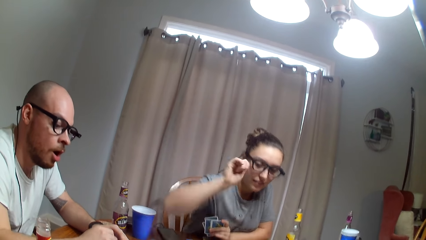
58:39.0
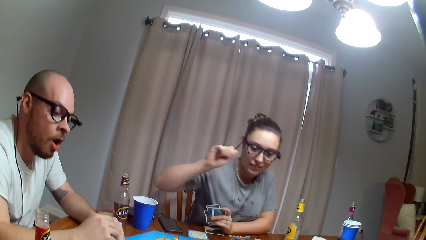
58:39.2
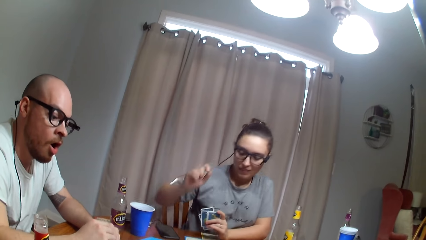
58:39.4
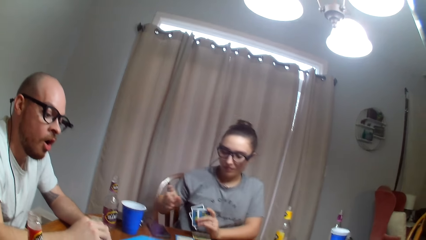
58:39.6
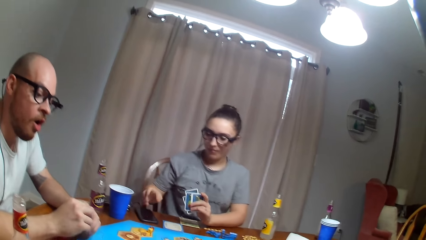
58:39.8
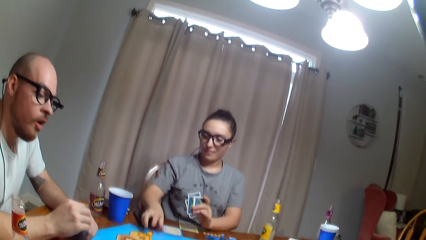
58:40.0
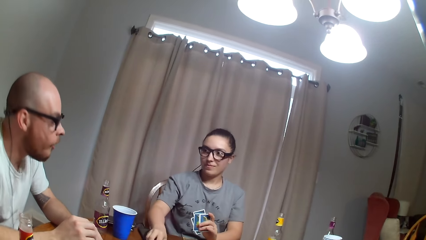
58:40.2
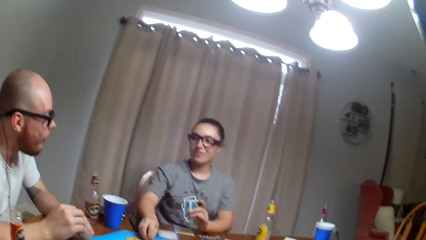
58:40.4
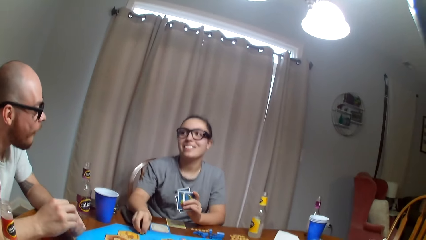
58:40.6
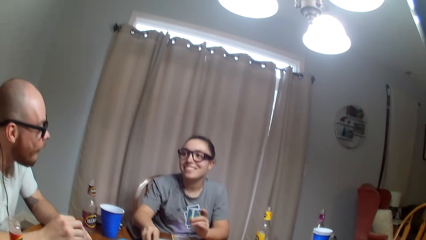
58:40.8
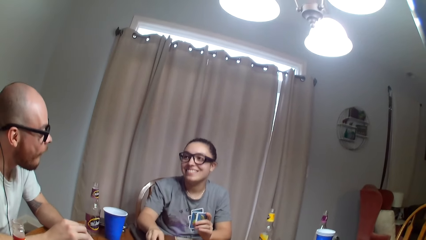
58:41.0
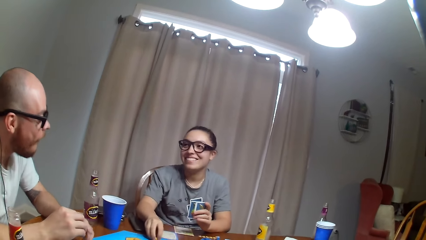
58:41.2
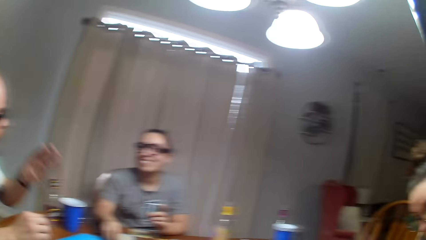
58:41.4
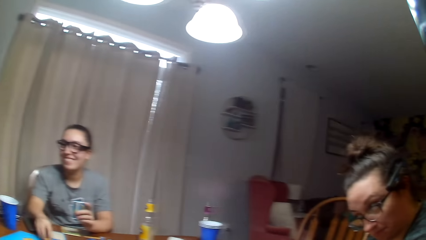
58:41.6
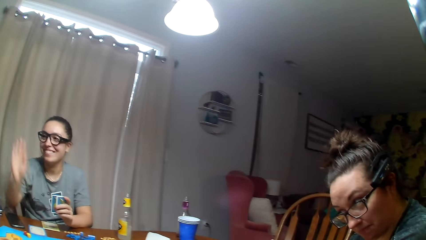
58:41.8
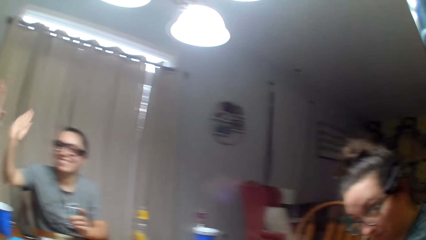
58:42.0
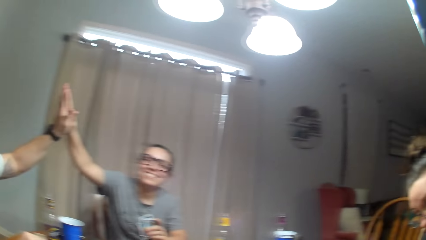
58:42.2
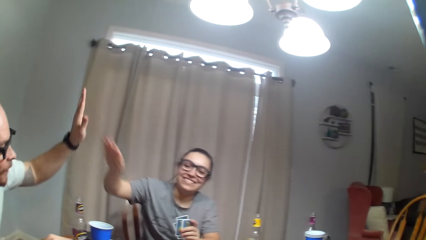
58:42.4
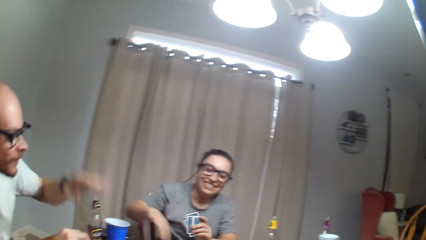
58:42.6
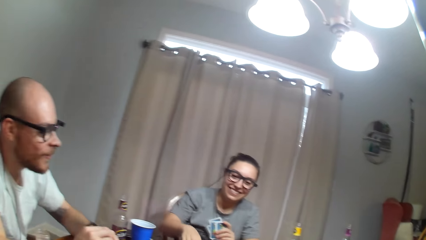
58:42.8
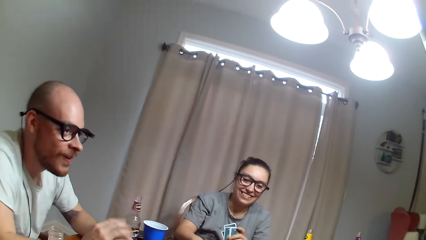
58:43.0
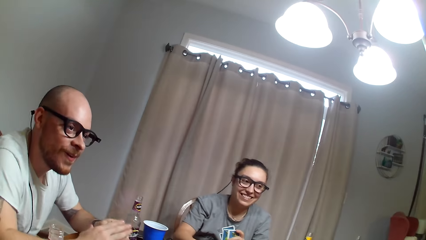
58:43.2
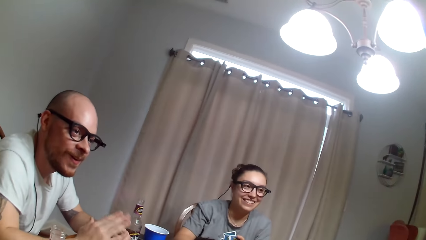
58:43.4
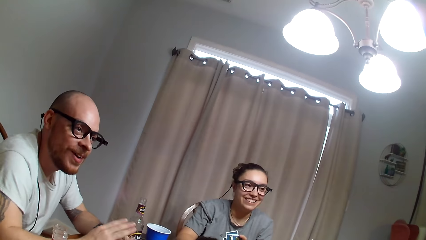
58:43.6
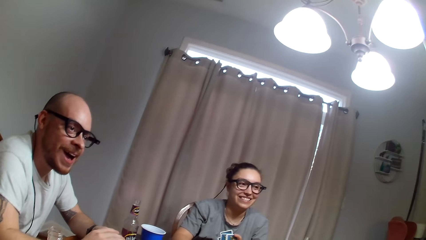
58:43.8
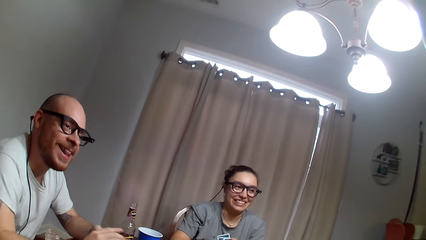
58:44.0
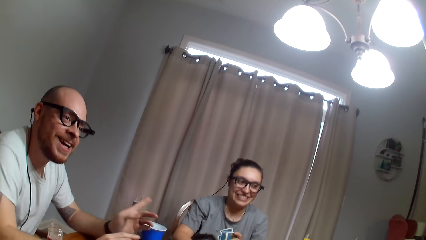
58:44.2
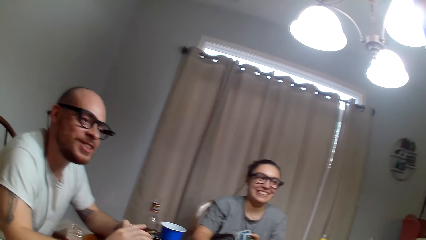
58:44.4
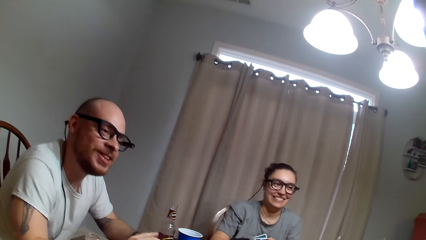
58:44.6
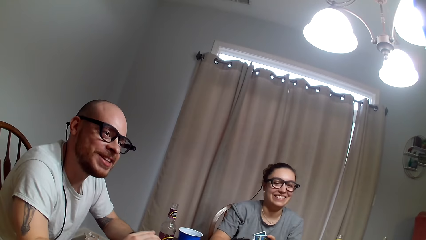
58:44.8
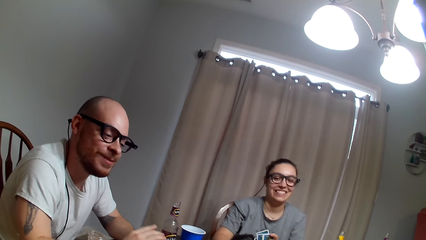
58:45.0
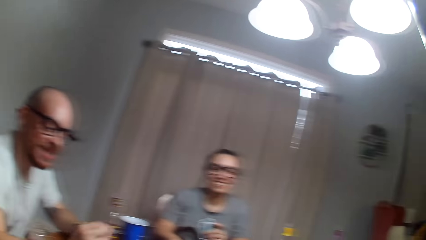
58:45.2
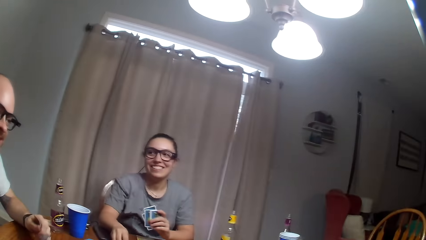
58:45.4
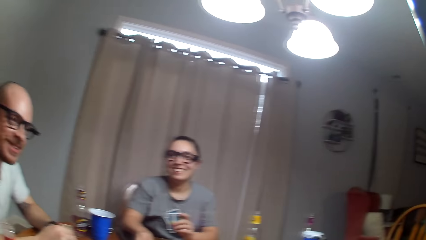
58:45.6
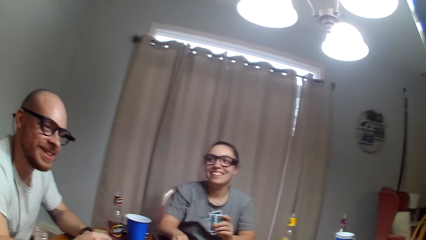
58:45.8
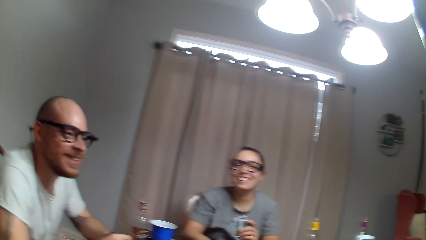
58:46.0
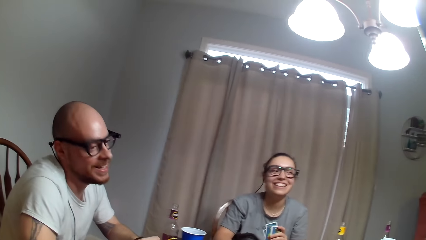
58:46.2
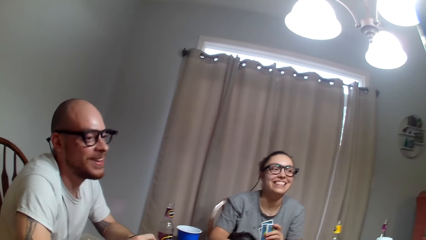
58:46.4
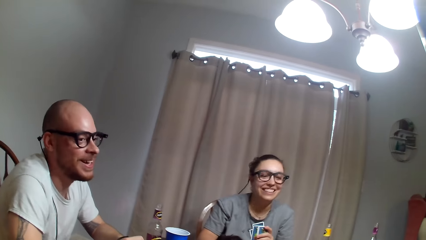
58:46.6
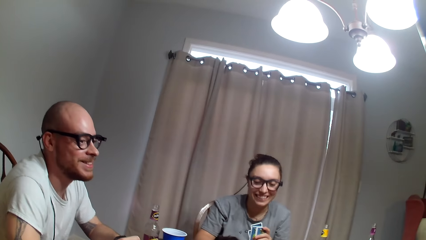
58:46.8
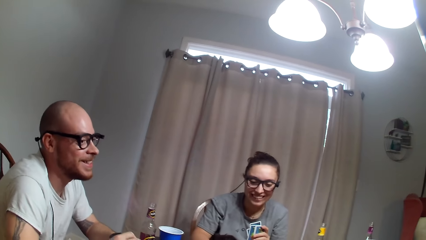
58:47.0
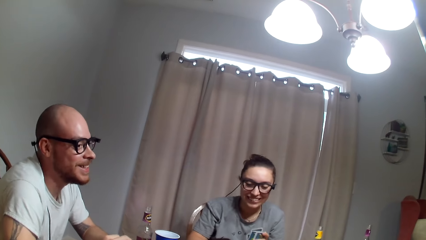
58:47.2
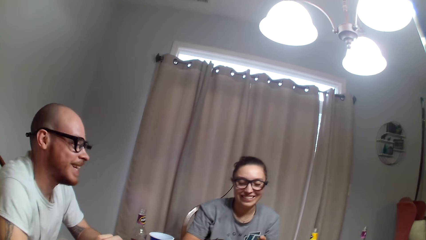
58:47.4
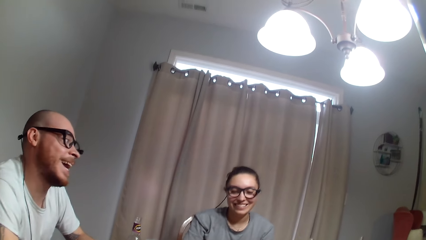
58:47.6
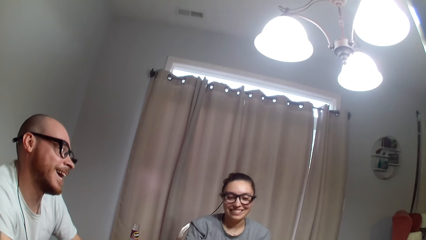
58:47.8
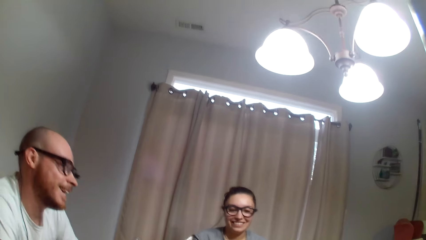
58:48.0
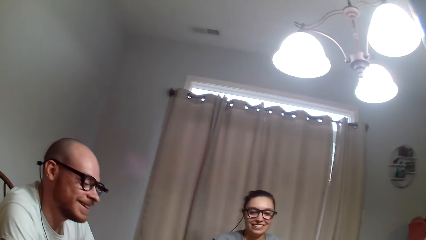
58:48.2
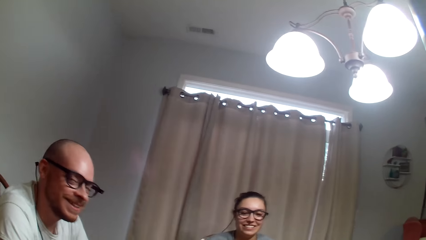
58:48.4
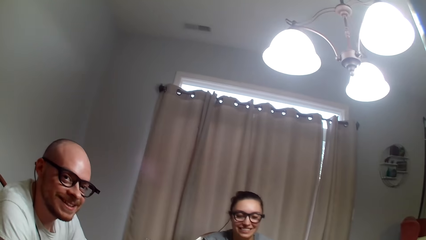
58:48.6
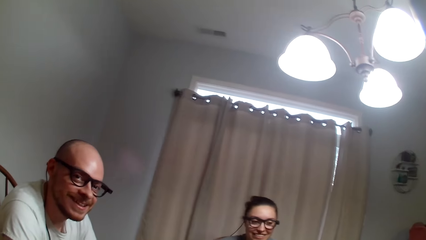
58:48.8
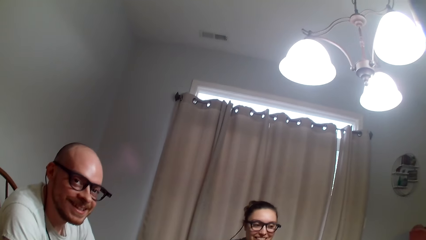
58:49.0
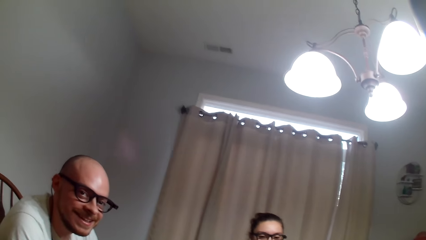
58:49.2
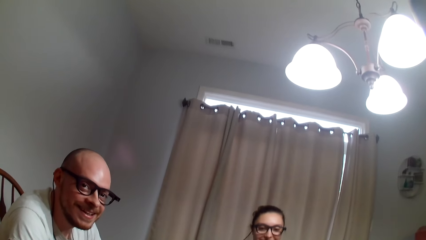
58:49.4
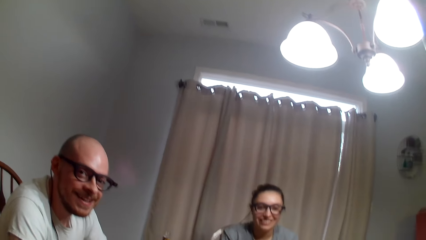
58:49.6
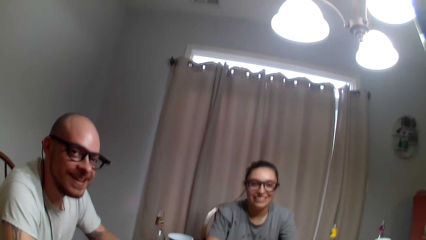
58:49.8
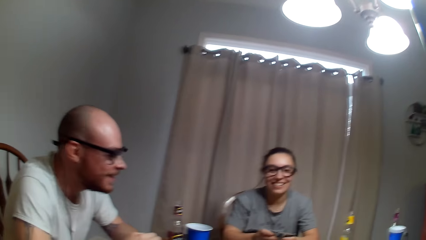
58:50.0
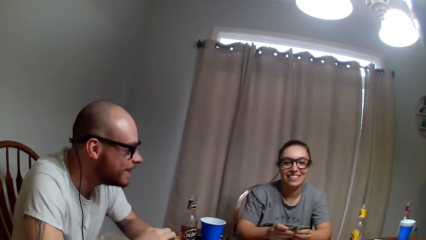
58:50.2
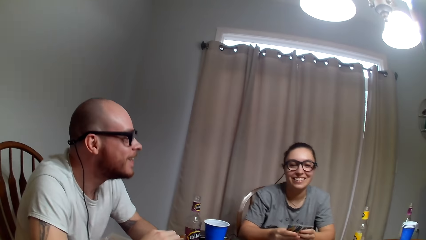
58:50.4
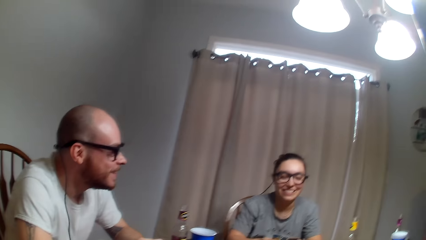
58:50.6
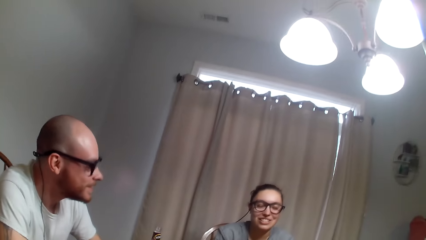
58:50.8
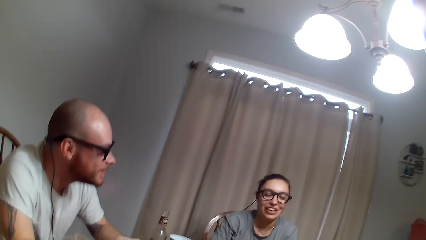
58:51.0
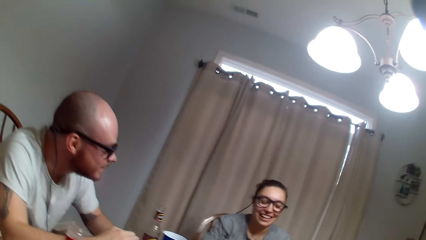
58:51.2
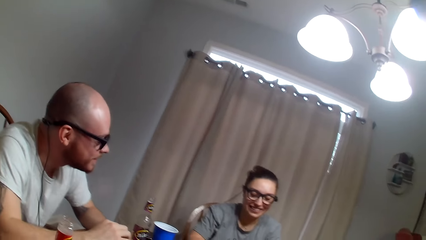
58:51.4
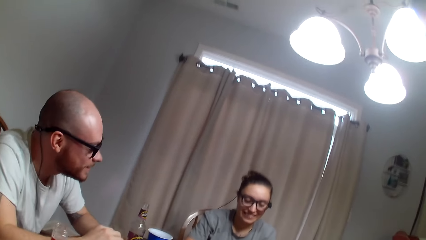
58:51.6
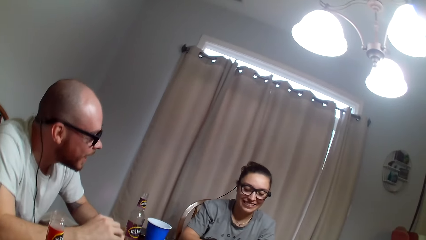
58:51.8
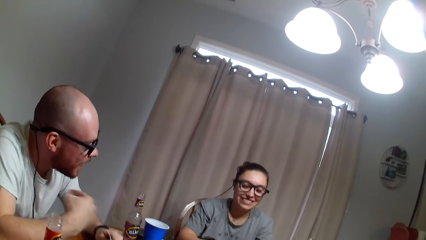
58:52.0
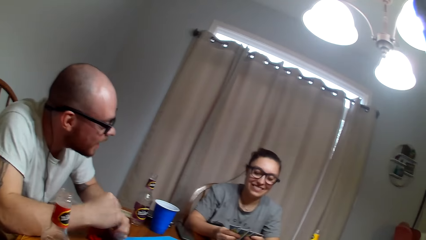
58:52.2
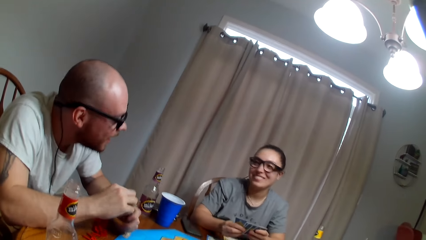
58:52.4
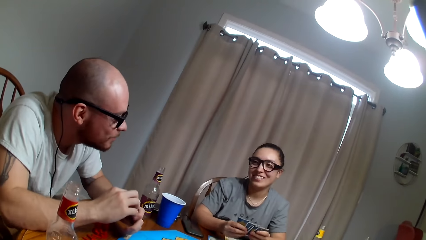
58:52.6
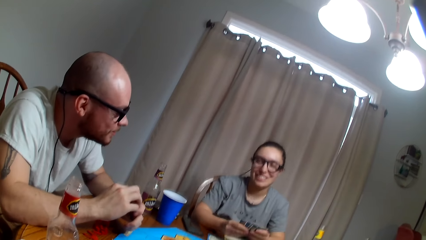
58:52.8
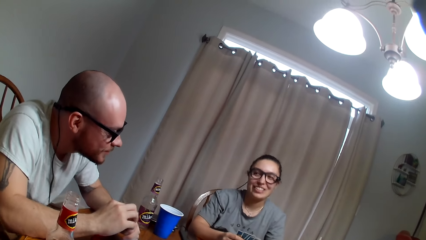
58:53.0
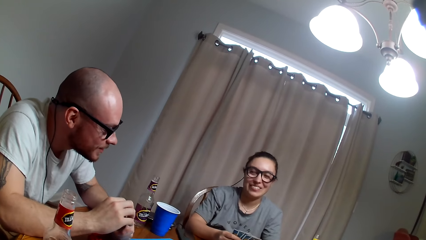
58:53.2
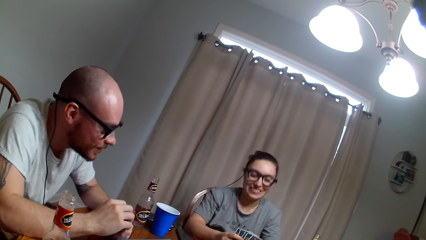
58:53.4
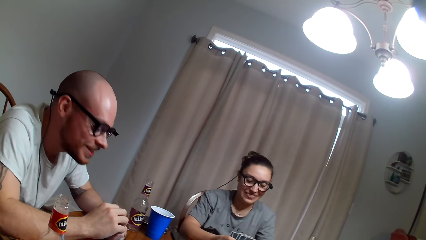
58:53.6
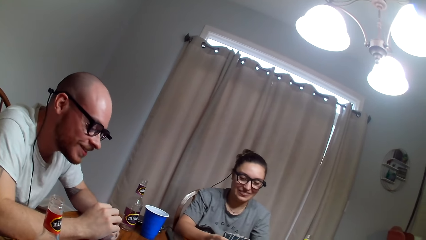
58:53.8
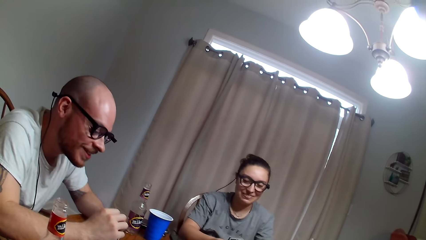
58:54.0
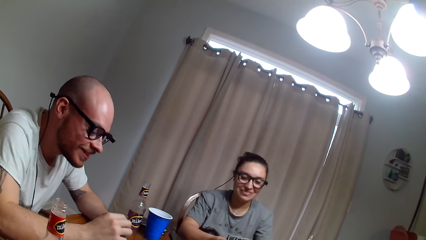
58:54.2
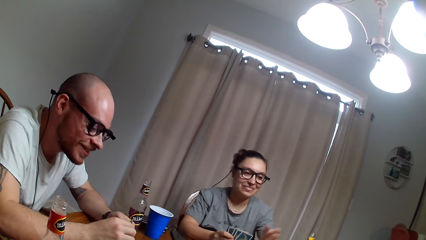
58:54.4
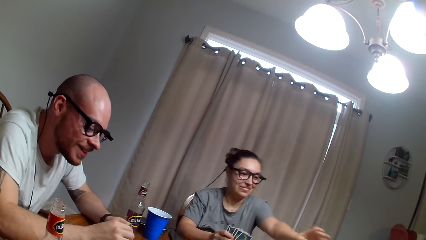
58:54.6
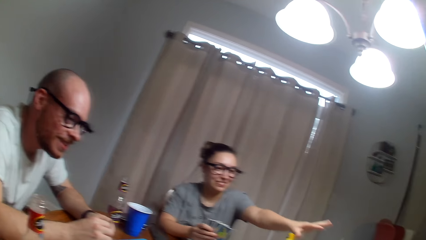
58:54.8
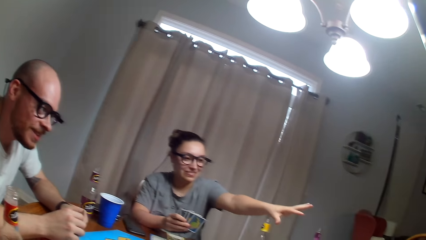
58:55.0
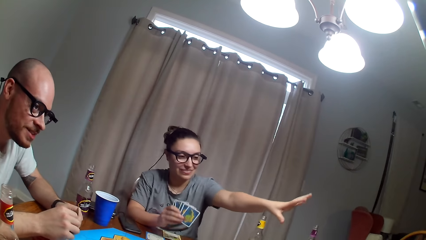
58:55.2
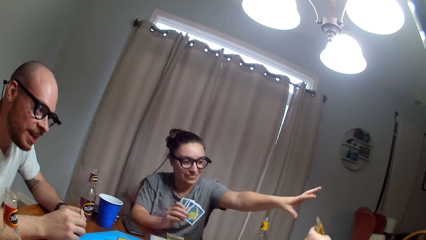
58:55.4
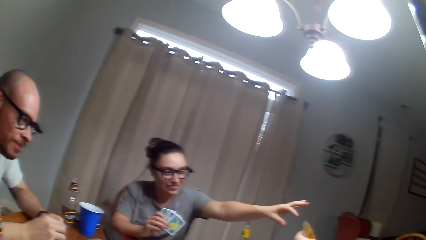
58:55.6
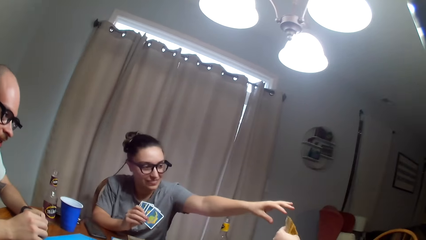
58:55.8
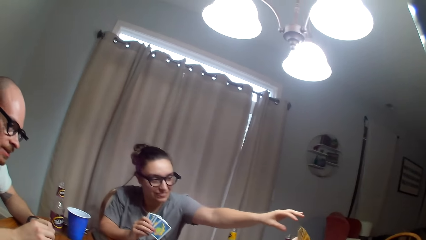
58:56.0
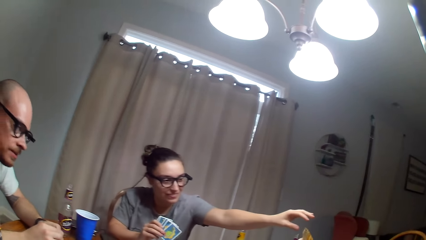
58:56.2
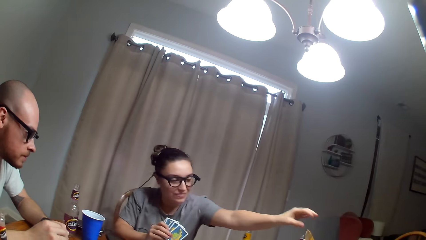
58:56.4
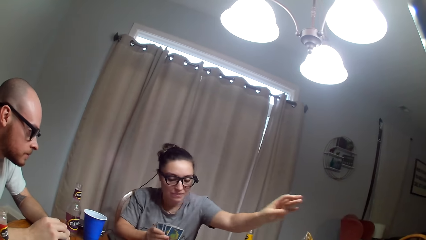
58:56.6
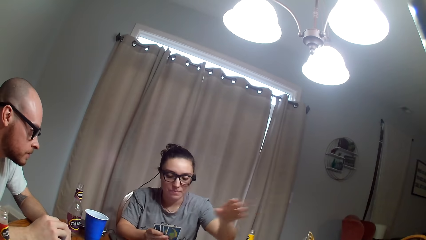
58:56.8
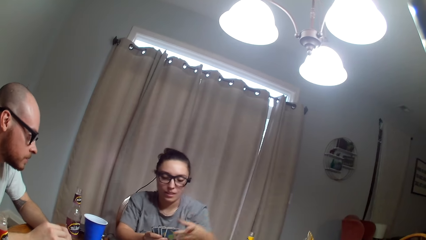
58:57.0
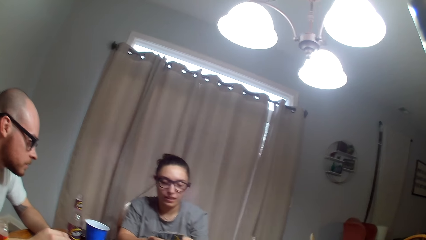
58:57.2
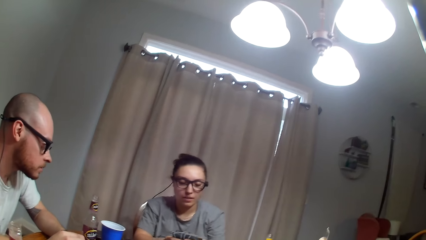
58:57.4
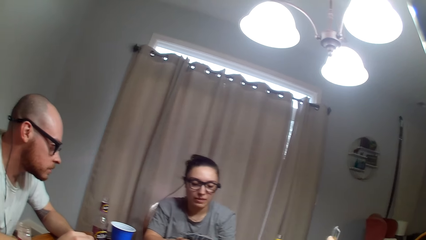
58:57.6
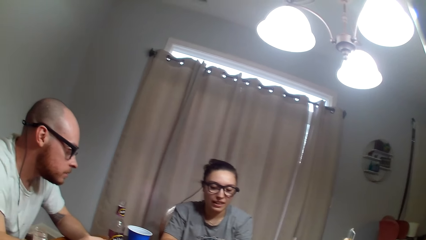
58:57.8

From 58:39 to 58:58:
A woman holds the dice. A person dialogues to another person. A man shakes hands with another woman. The first person talks to the camera wearer. The camera wearer dialogues with another man. The first man shakes his head. A third woman gives the first woman the card.
